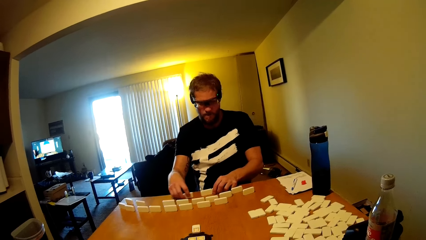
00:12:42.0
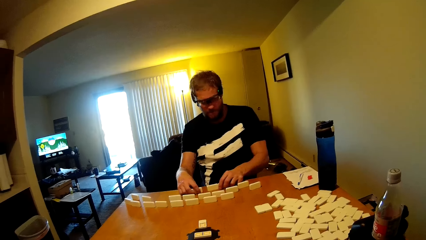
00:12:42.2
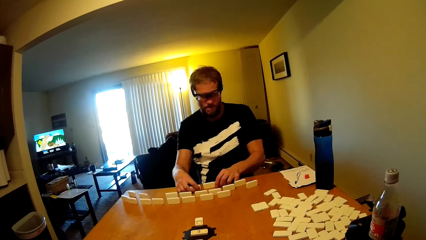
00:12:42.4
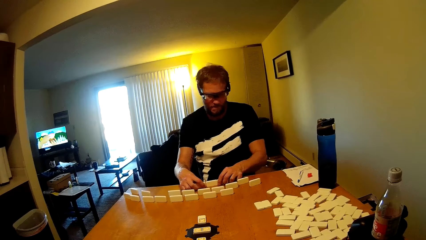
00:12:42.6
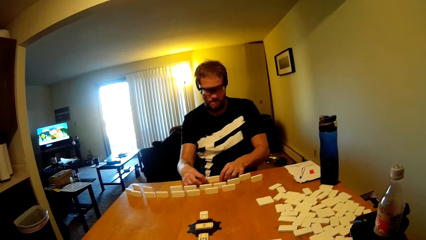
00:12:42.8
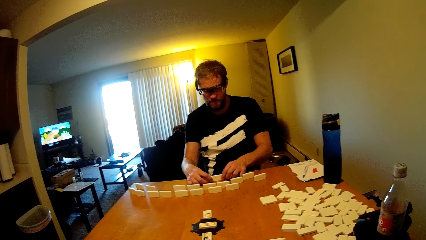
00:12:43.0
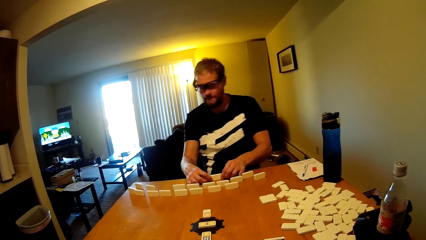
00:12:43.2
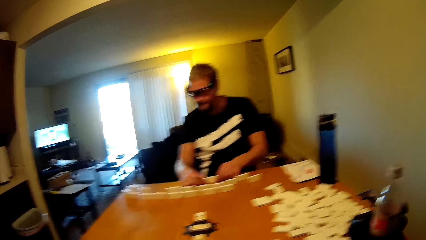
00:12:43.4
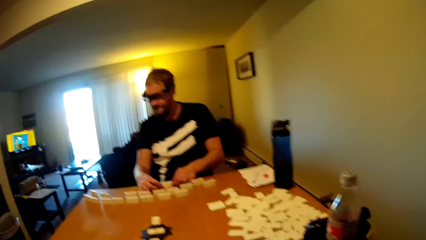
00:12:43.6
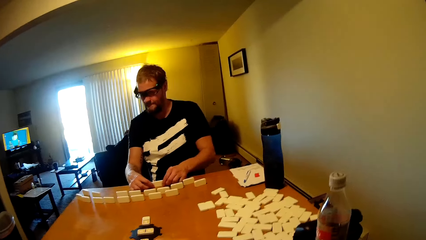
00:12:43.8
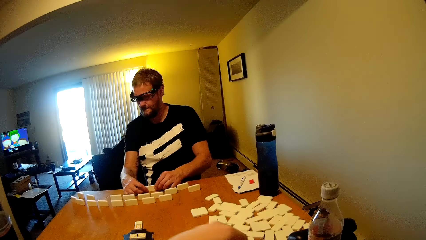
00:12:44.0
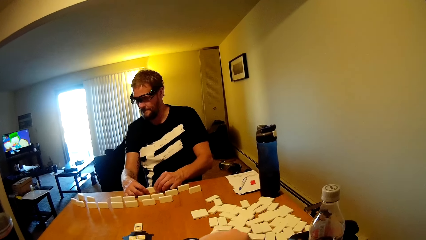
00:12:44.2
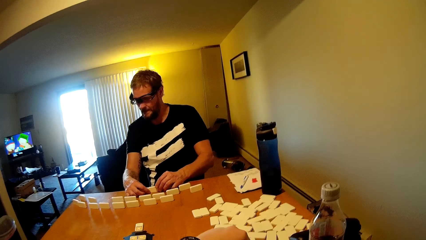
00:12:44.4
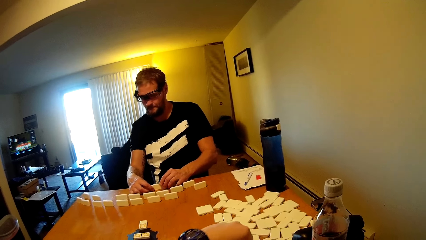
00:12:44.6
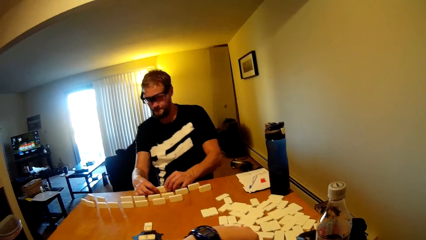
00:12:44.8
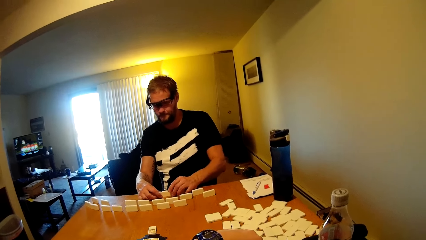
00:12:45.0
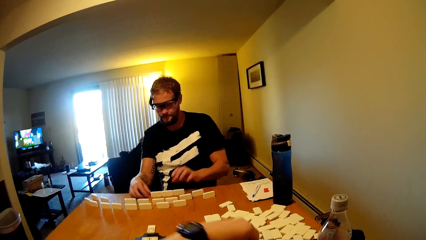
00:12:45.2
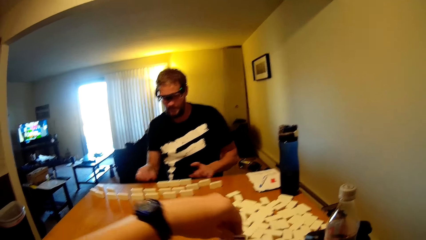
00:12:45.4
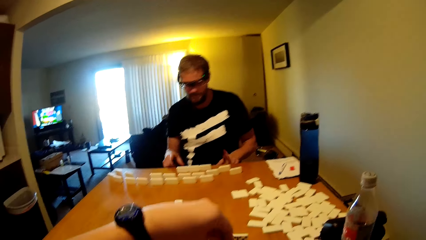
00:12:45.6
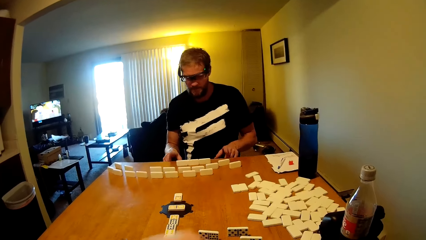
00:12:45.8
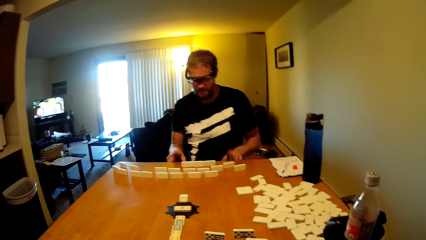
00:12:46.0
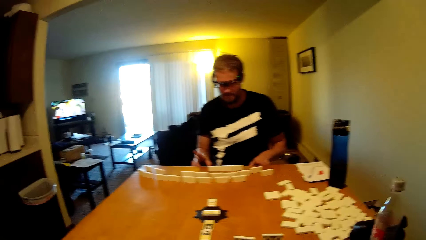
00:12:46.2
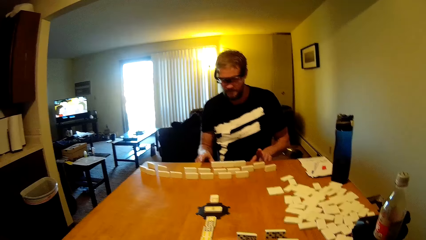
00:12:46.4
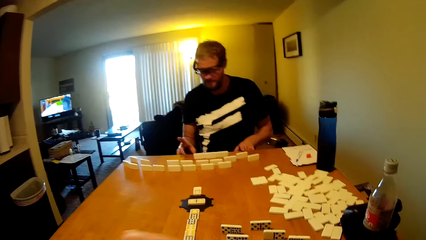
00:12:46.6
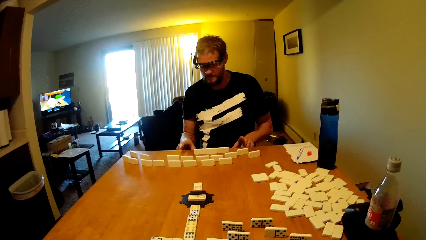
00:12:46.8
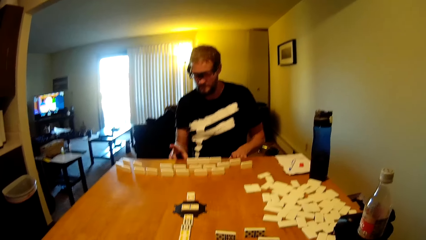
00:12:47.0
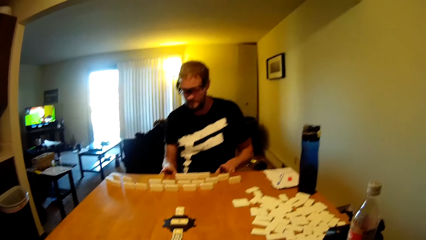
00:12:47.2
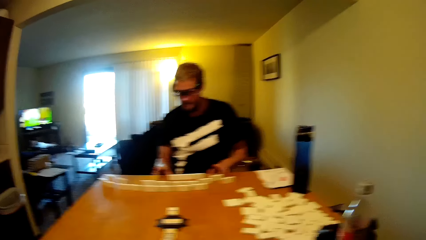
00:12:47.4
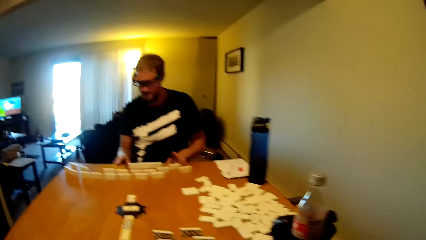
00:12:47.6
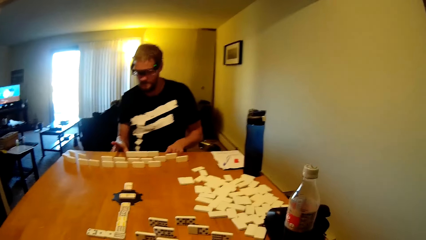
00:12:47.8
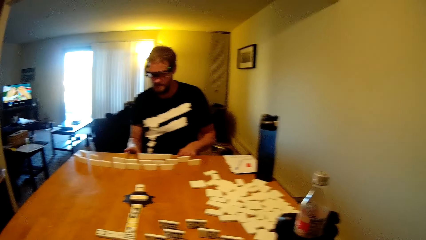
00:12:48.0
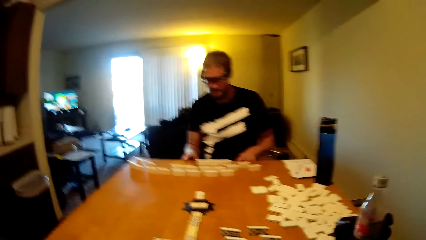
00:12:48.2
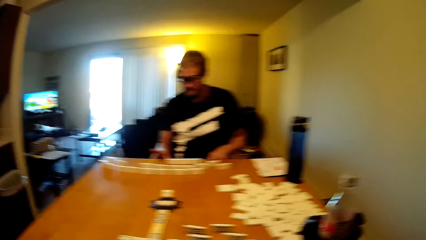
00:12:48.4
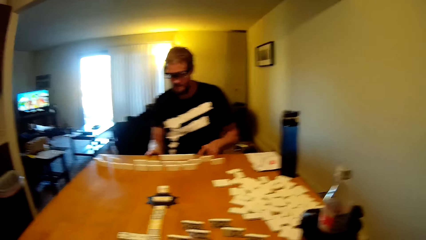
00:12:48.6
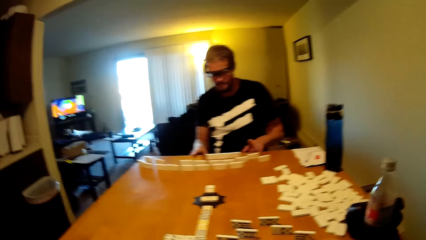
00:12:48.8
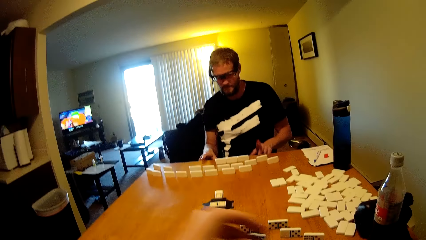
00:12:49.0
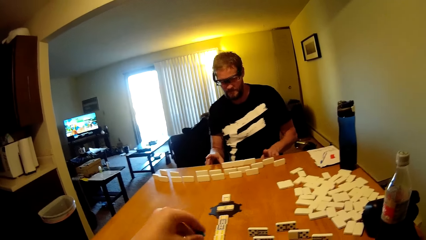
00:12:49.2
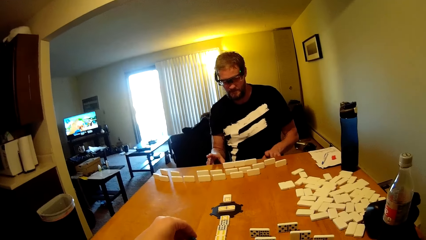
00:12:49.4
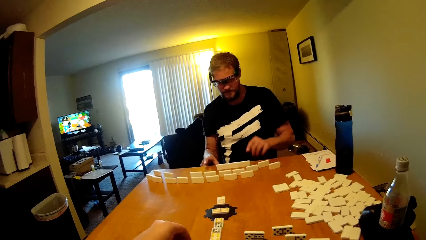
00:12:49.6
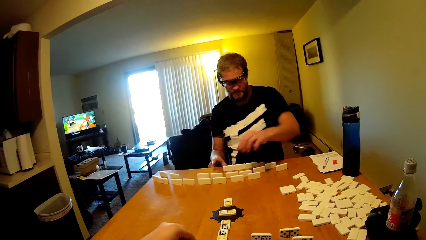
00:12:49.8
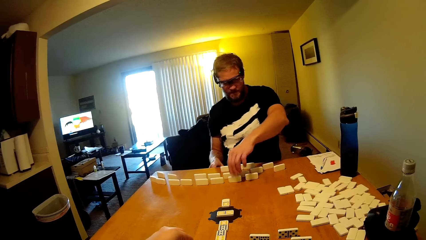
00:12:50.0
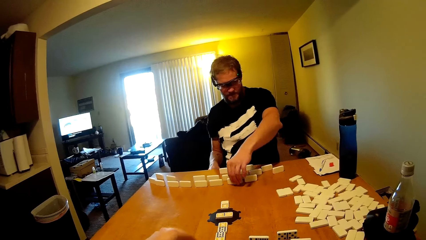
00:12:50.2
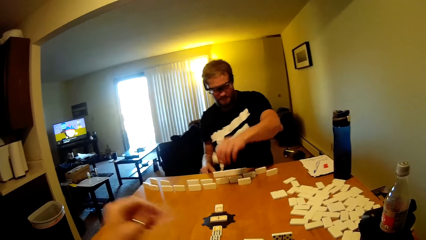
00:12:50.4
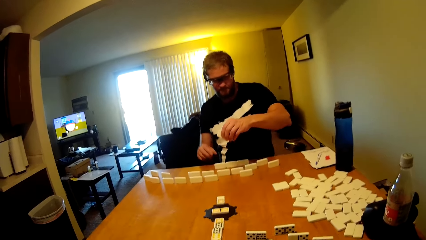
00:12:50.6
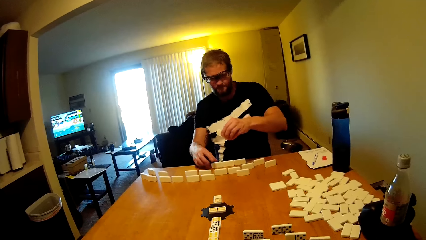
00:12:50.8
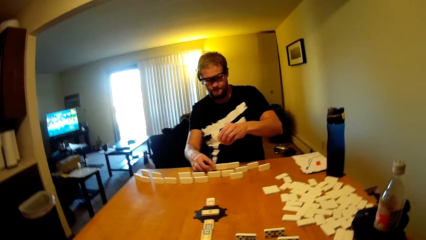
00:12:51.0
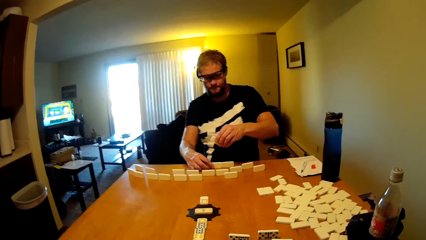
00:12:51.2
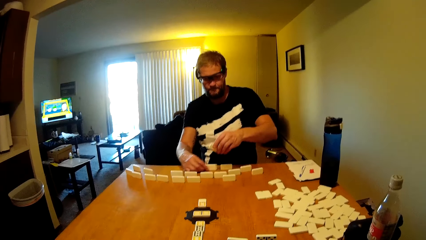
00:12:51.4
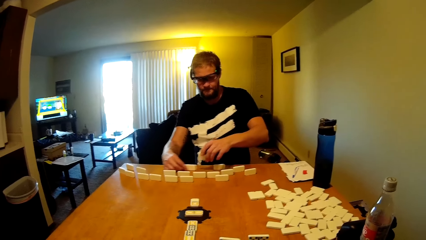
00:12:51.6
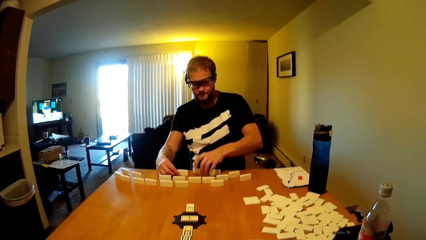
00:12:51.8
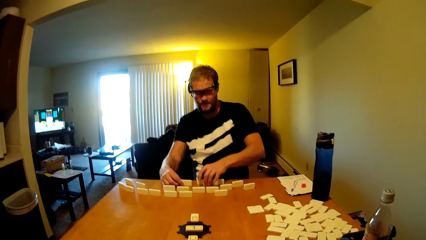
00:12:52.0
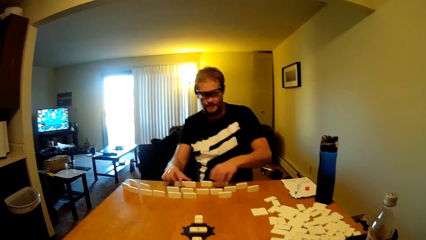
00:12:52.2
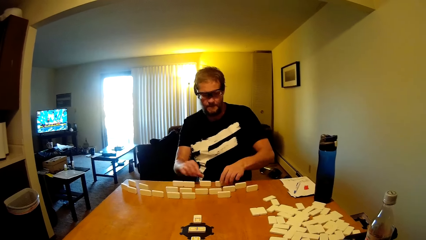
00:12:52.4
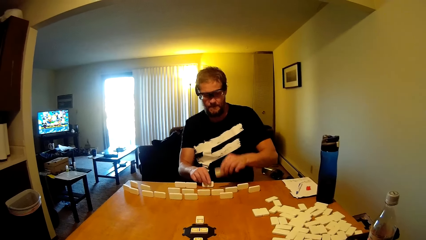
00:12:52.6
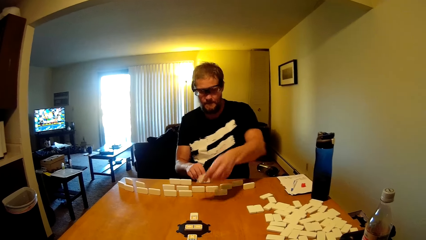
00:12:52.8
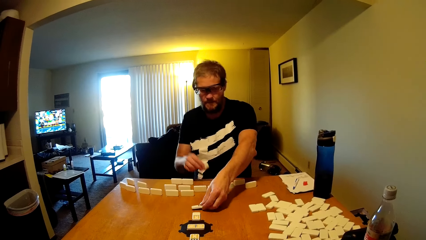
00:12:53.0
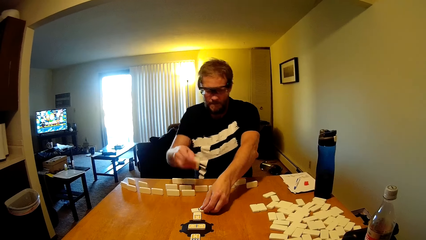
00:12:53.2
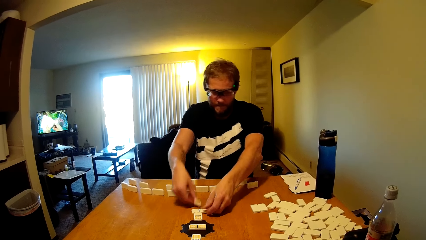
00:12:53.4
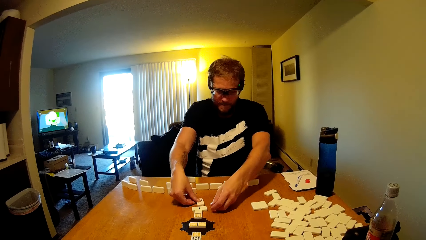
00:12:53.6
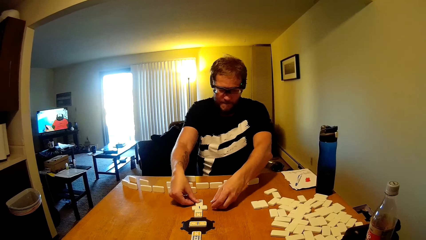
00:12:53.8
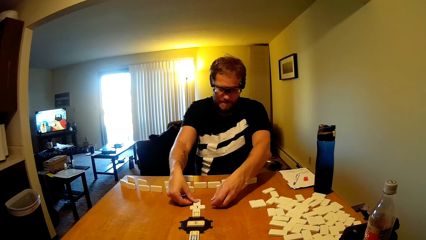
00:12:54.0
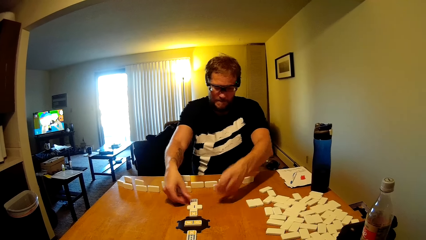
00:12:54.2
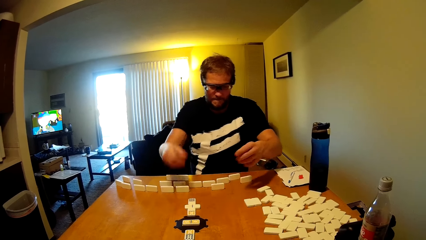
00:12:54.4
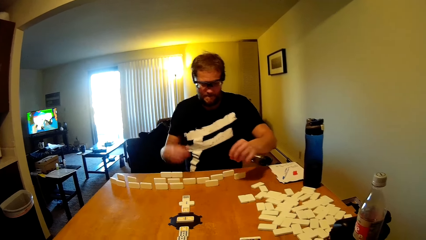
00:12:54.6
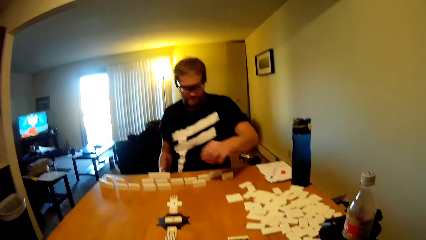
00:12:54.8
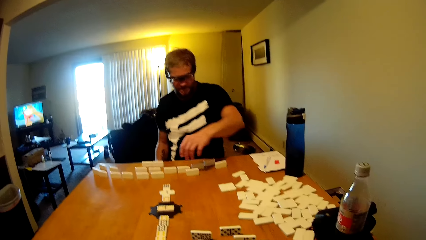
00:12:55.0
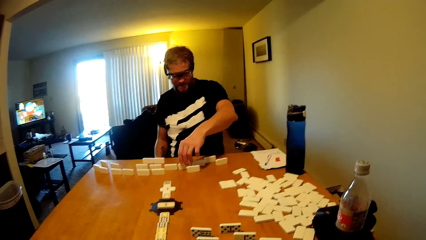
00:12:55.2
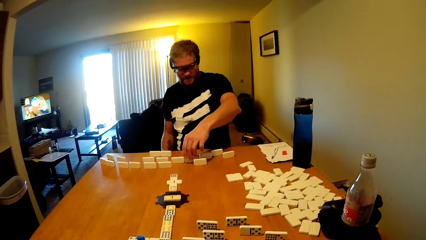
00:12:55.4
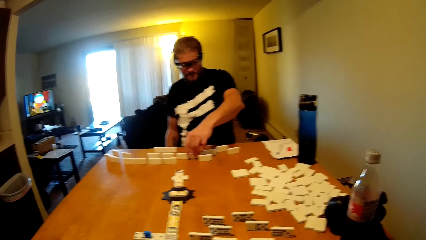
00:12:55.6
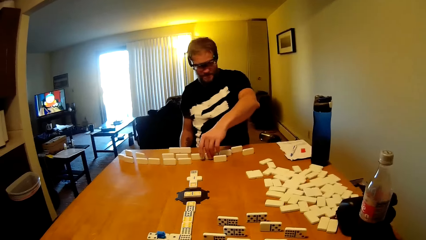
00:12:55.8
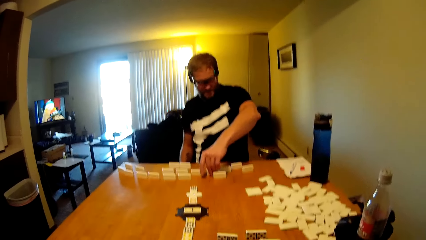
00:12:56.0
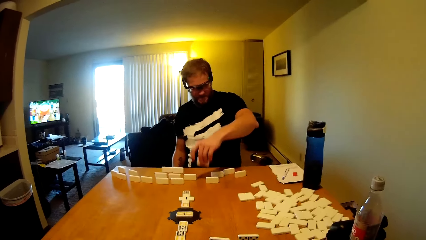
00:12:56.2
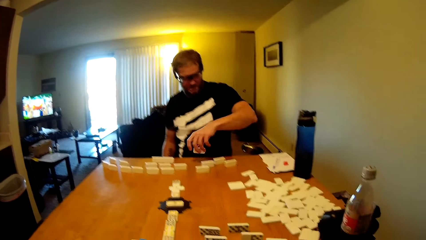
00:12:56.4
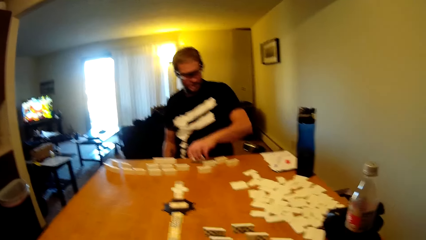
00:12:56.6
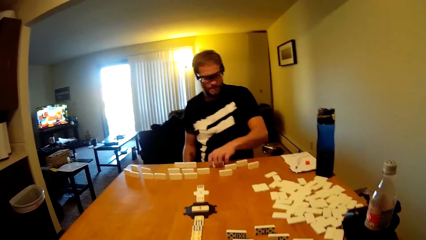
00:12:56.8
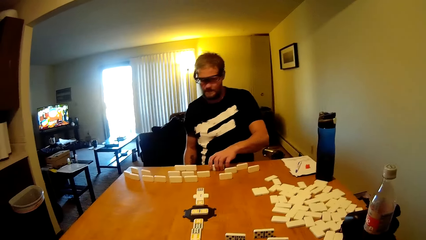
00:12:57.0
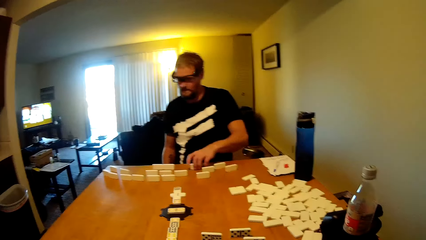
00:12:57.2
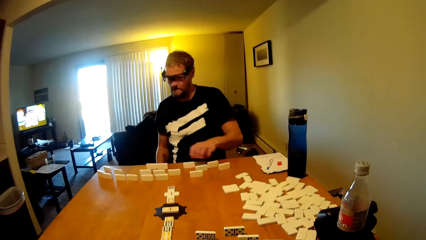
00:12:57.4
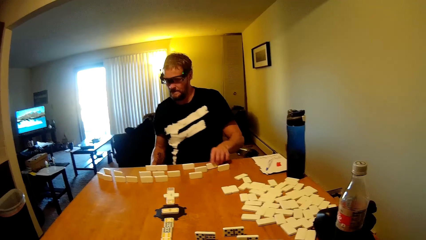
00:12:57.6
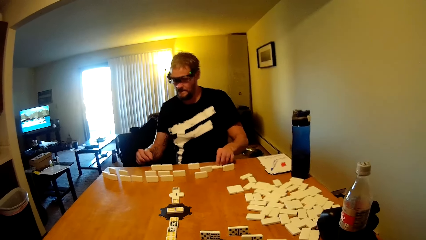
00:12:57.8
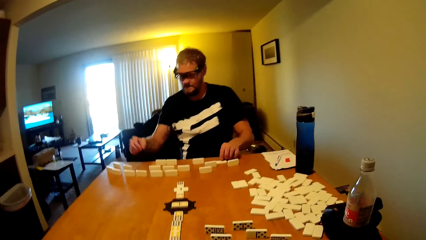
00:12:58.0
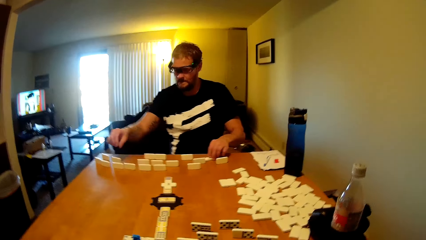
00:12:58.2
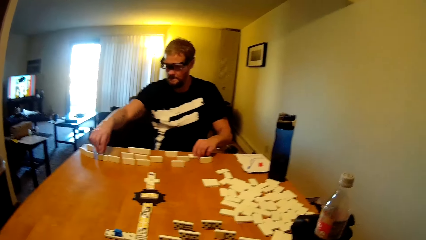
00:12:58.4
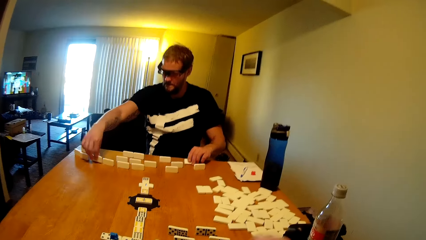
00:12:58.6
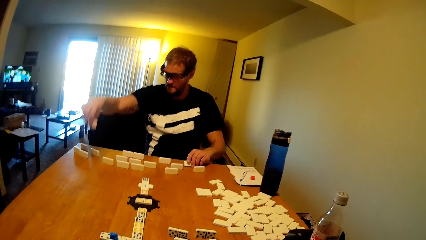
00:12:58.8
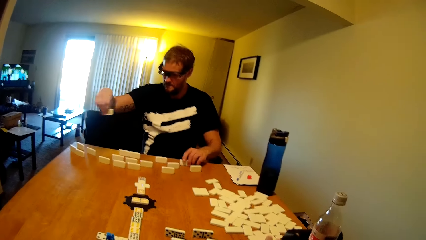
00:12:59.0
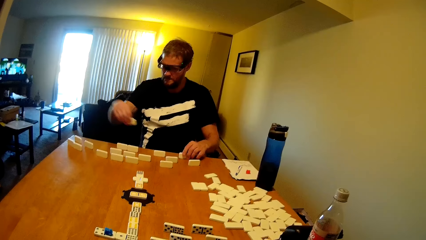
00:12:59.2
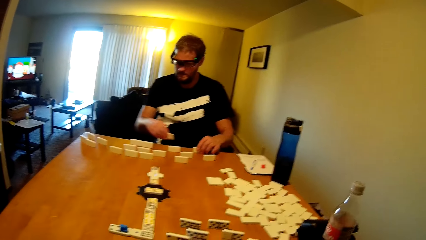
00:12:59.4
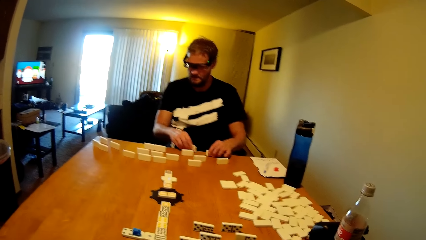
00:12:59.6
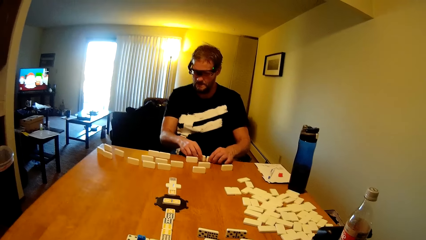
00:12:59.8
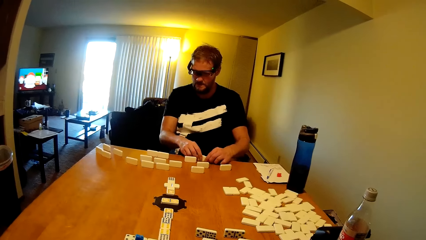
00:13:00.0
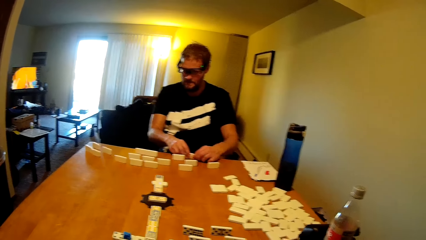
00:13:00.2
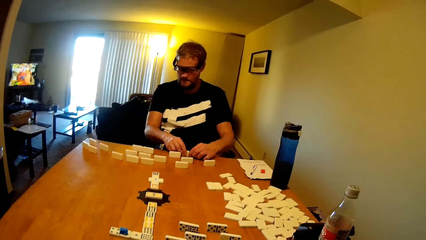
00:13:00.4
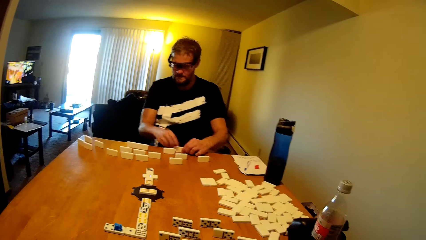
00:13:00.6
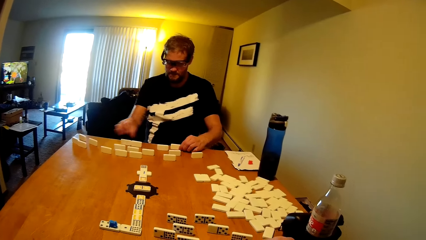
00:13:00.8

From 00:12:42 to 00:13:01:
A person arranges the dominoes card or domino tile. The camera wearer talks in the room and plays the domino tile. The person talks to the camera wearer and hits the table. The camera wearer lifts up the hand and puts the dominoes card down. The person picks up the domino tile, drags the domino tile on the table, places the domino tile on the table, arranges the dominoes card, plays the domino tile and picks up the domino tile.
